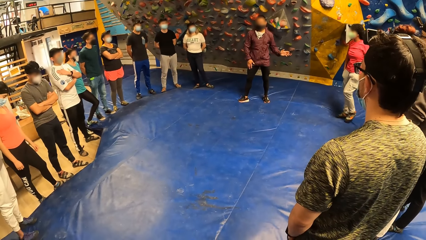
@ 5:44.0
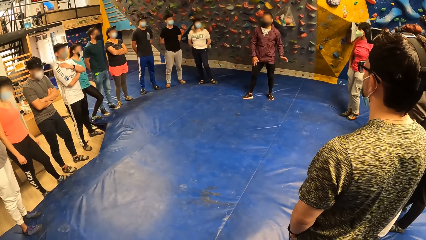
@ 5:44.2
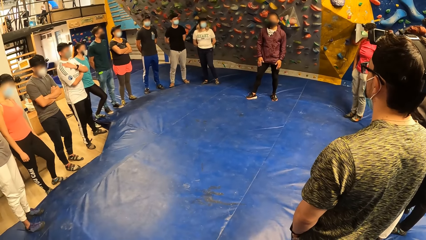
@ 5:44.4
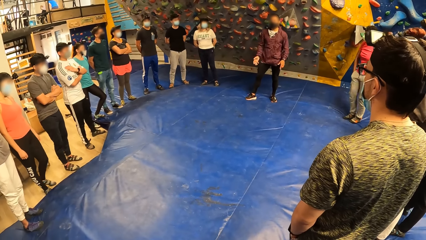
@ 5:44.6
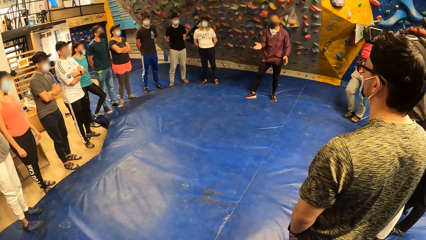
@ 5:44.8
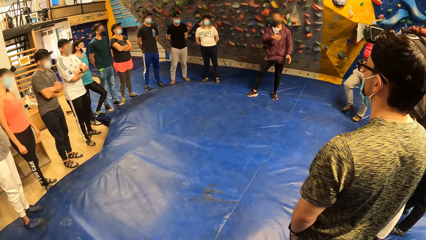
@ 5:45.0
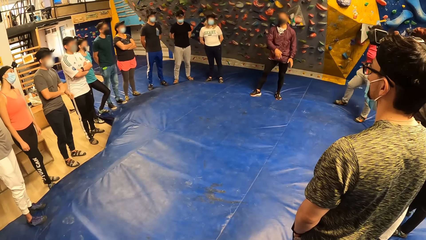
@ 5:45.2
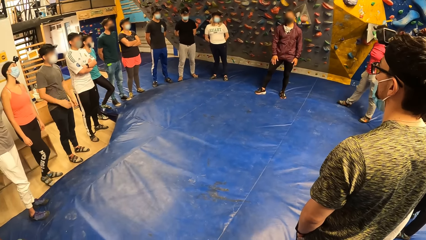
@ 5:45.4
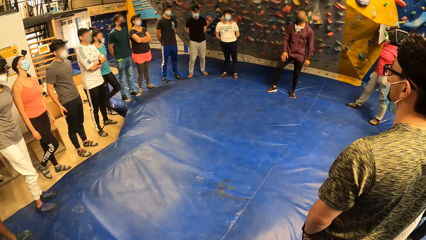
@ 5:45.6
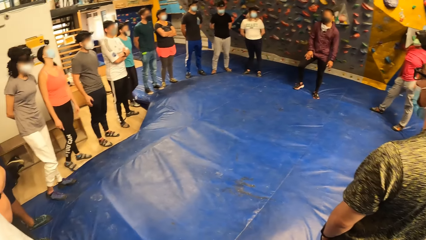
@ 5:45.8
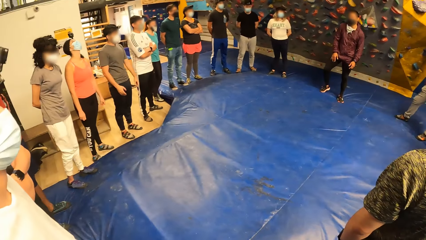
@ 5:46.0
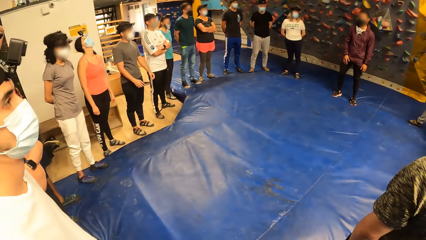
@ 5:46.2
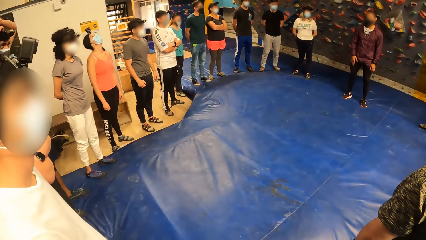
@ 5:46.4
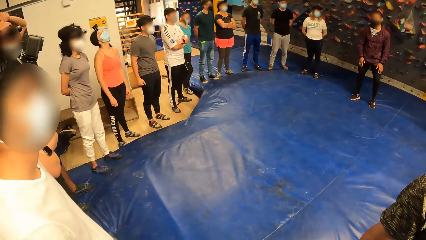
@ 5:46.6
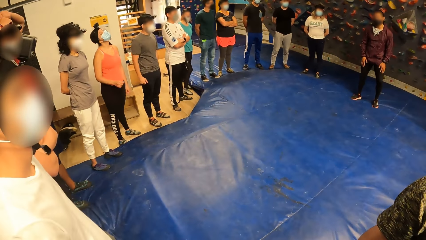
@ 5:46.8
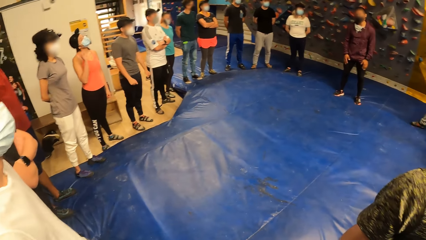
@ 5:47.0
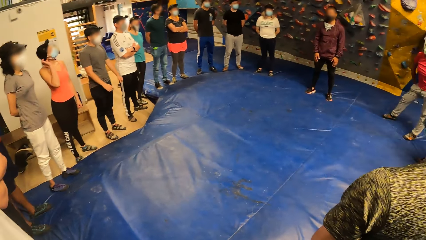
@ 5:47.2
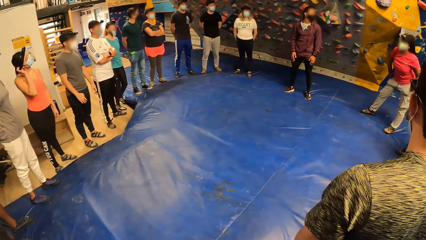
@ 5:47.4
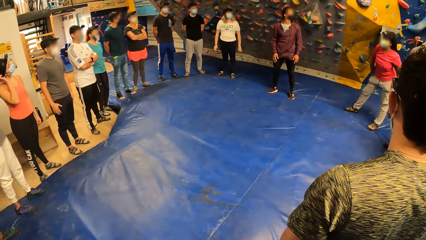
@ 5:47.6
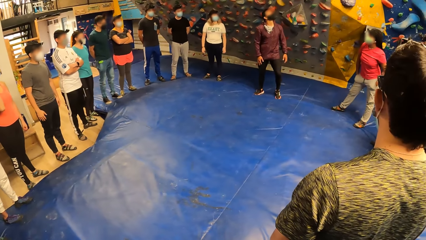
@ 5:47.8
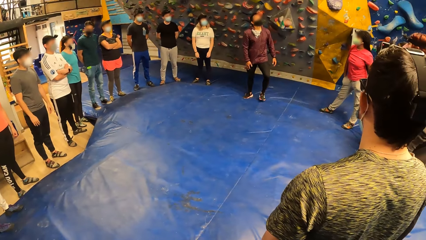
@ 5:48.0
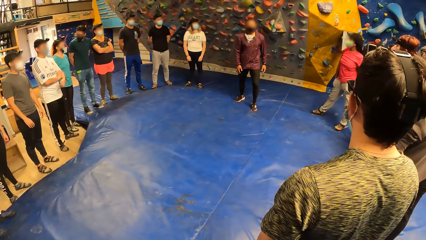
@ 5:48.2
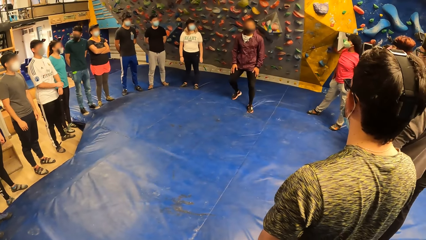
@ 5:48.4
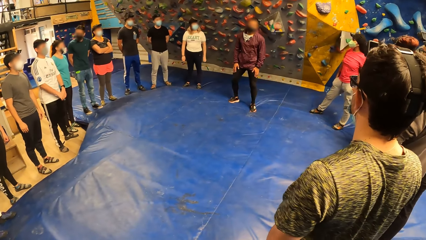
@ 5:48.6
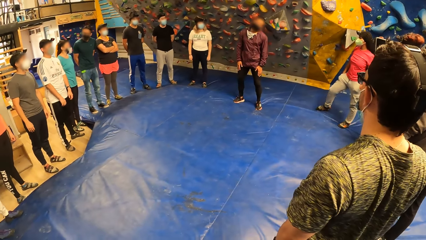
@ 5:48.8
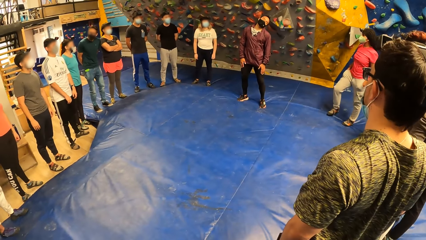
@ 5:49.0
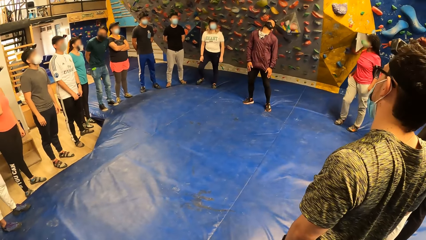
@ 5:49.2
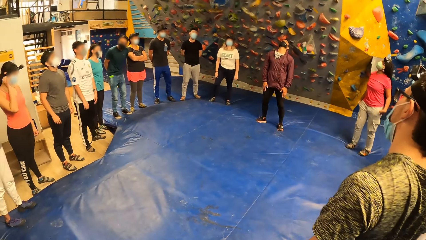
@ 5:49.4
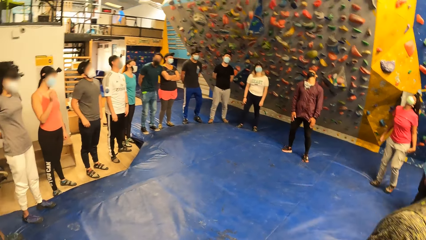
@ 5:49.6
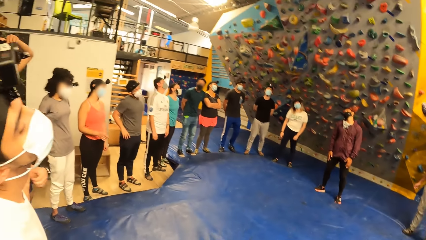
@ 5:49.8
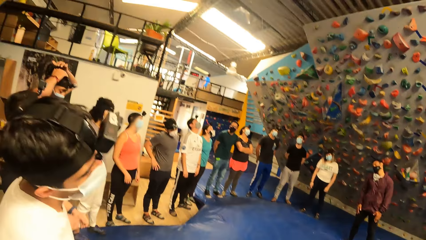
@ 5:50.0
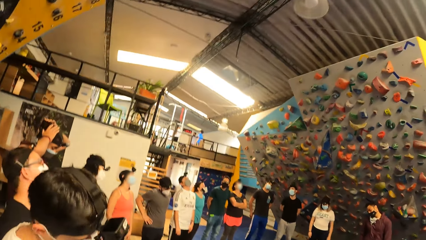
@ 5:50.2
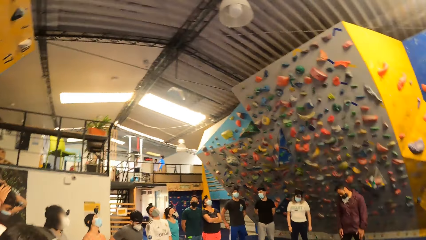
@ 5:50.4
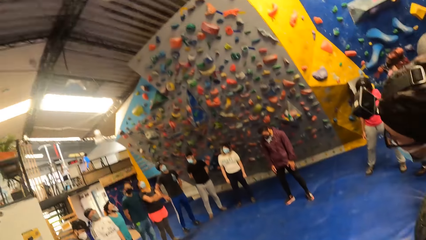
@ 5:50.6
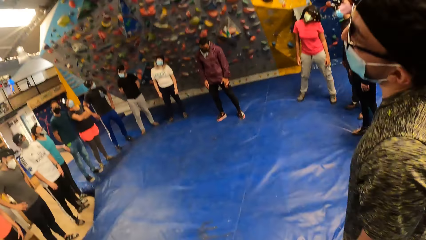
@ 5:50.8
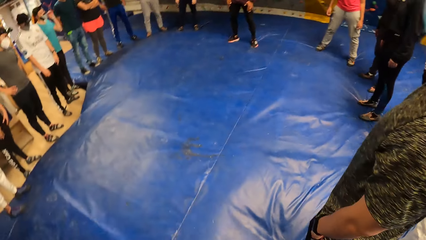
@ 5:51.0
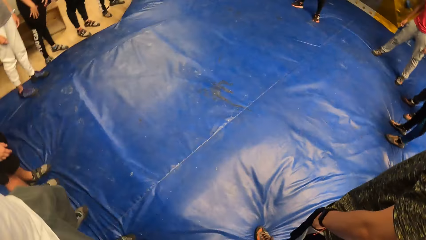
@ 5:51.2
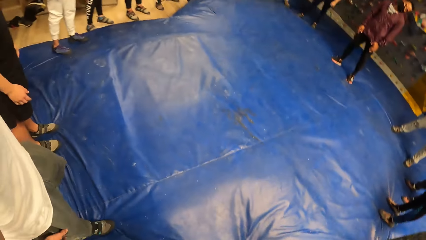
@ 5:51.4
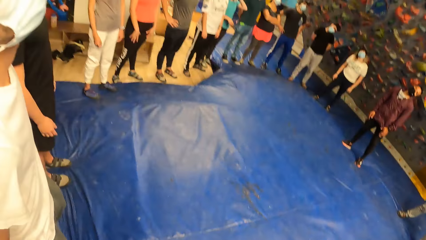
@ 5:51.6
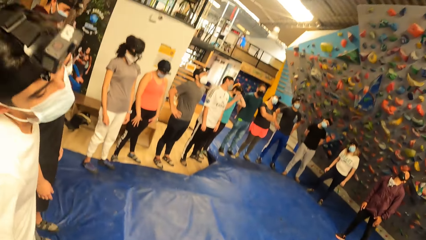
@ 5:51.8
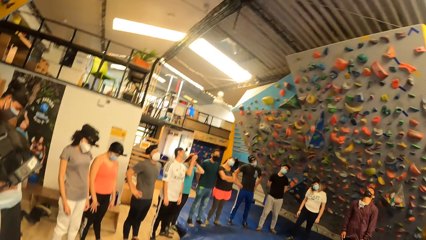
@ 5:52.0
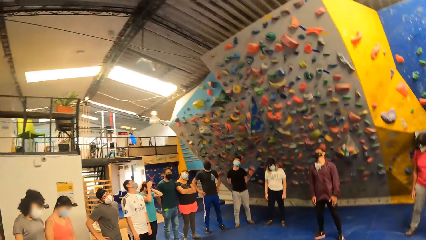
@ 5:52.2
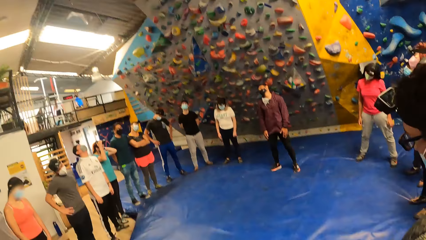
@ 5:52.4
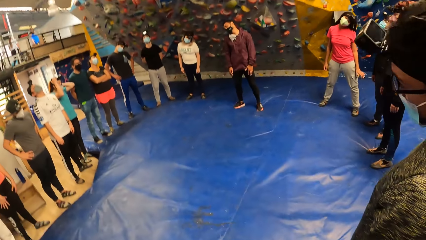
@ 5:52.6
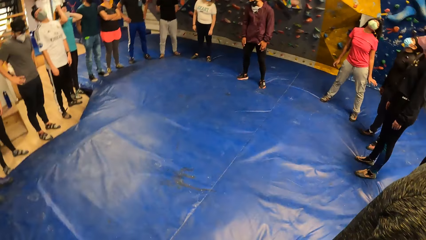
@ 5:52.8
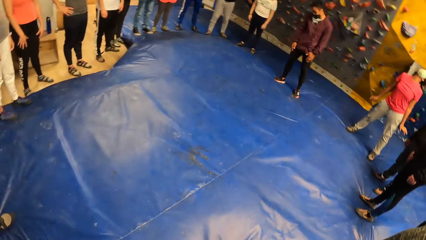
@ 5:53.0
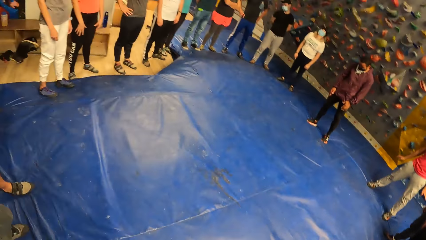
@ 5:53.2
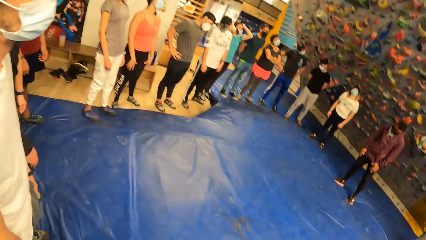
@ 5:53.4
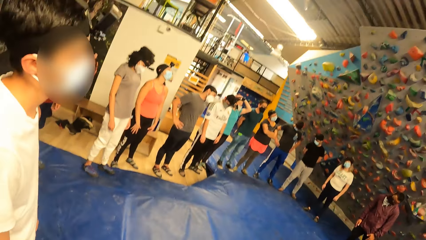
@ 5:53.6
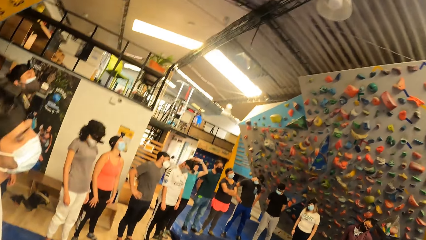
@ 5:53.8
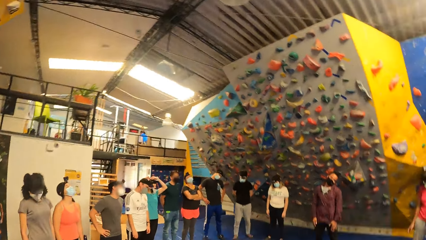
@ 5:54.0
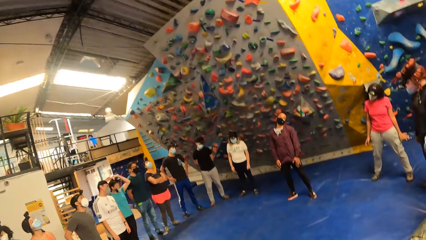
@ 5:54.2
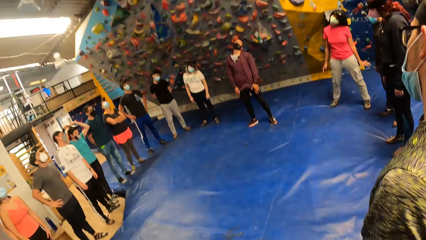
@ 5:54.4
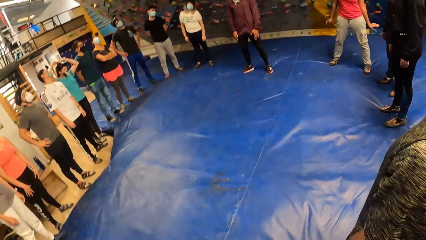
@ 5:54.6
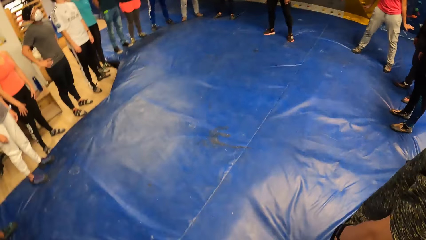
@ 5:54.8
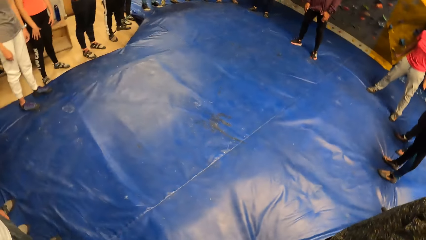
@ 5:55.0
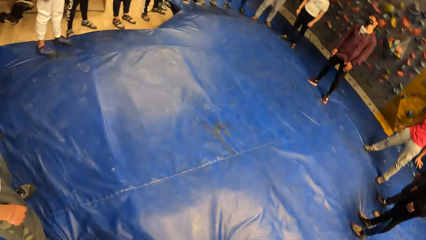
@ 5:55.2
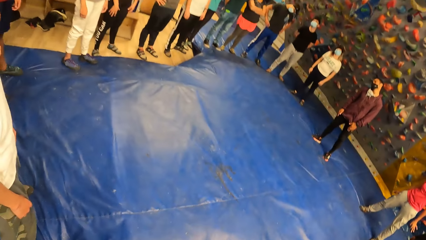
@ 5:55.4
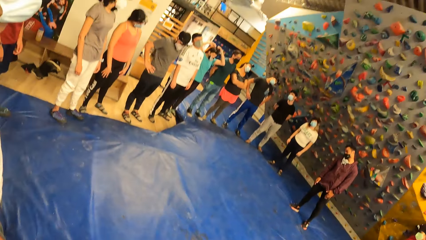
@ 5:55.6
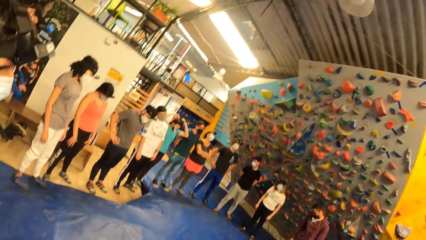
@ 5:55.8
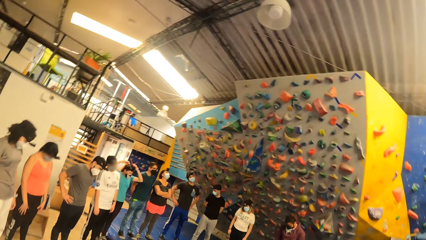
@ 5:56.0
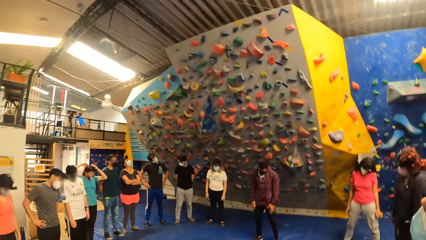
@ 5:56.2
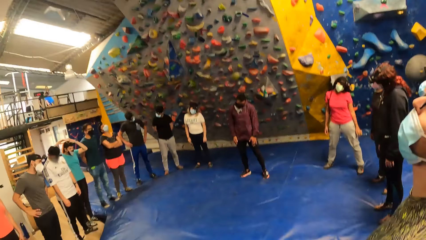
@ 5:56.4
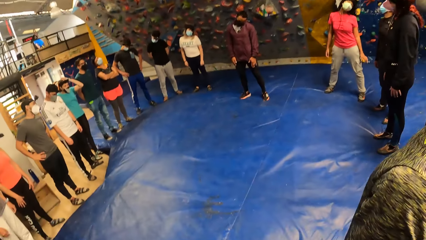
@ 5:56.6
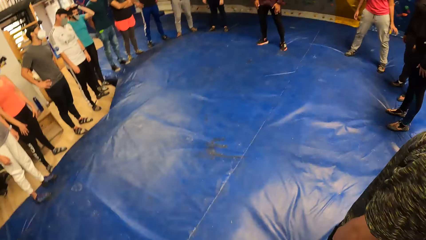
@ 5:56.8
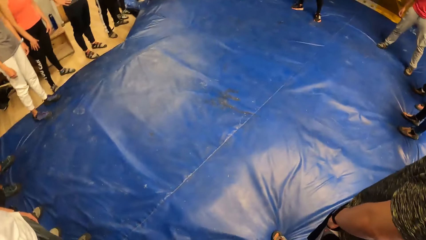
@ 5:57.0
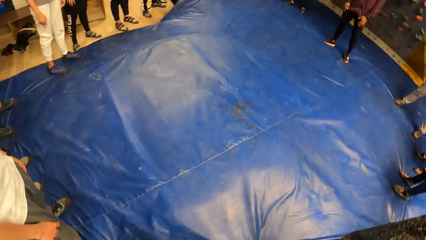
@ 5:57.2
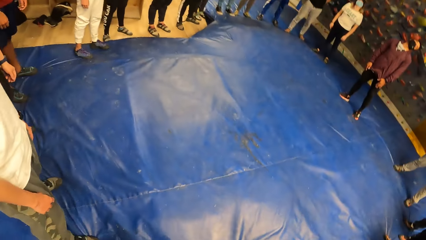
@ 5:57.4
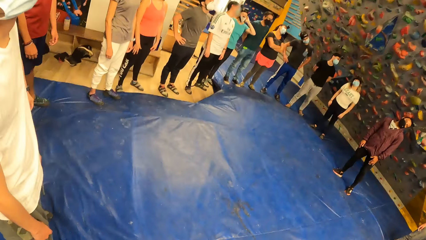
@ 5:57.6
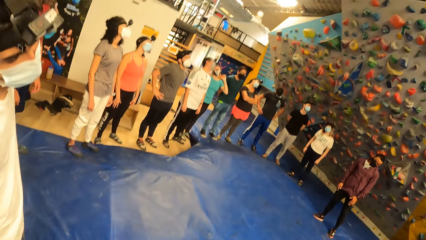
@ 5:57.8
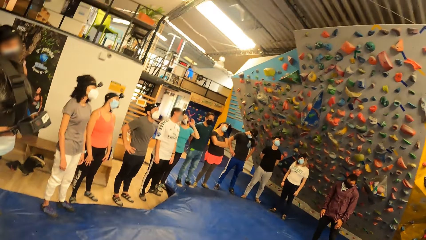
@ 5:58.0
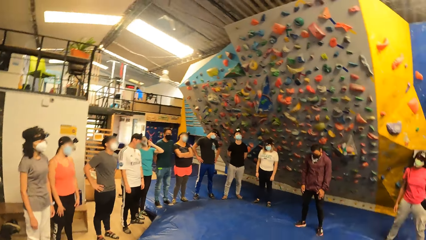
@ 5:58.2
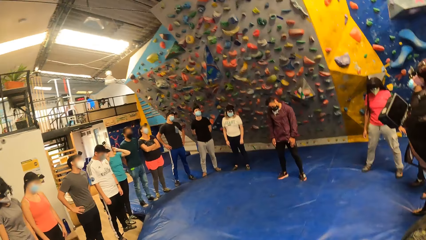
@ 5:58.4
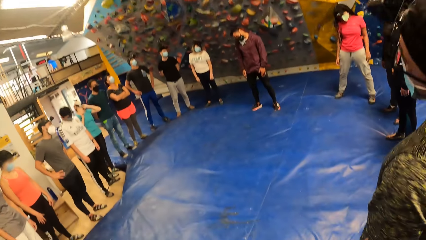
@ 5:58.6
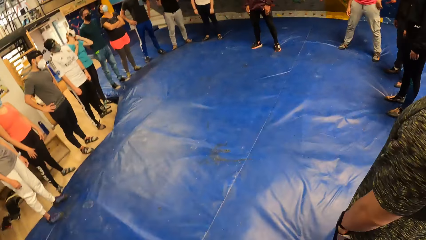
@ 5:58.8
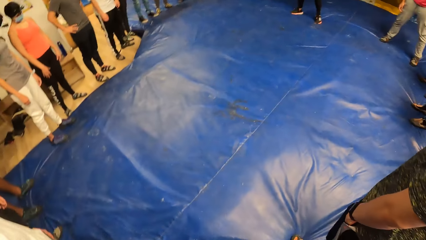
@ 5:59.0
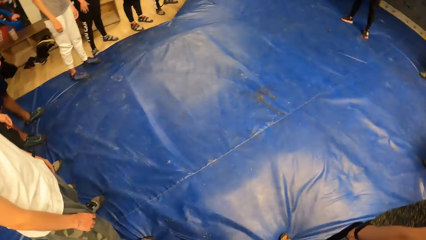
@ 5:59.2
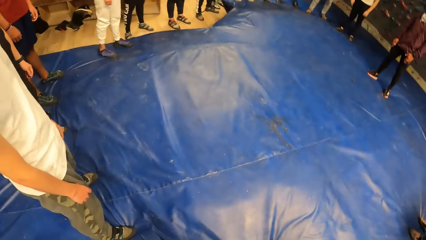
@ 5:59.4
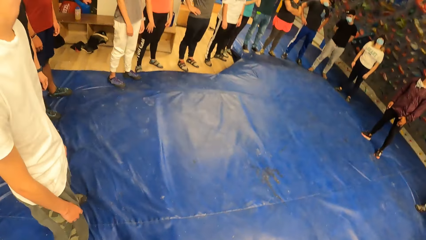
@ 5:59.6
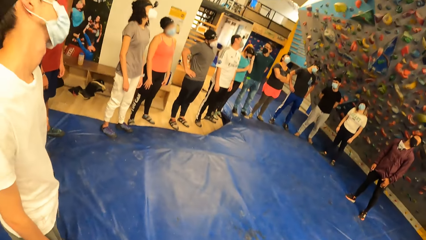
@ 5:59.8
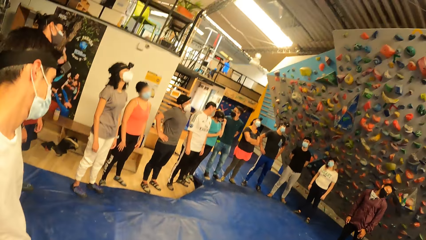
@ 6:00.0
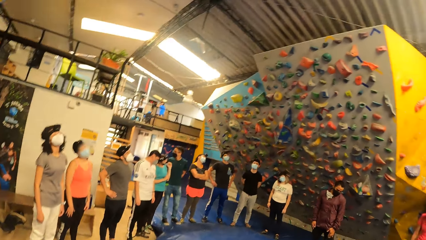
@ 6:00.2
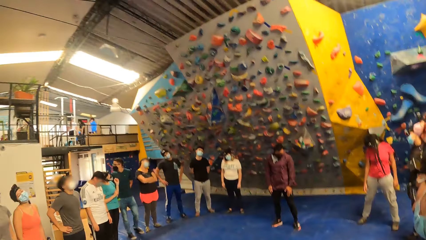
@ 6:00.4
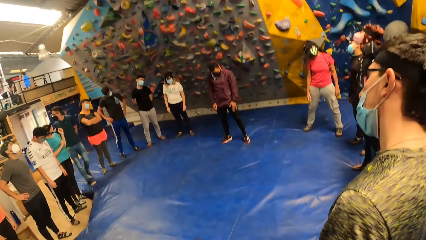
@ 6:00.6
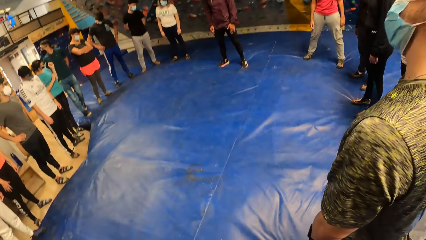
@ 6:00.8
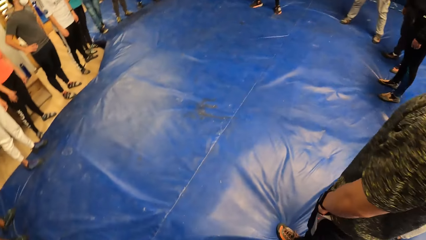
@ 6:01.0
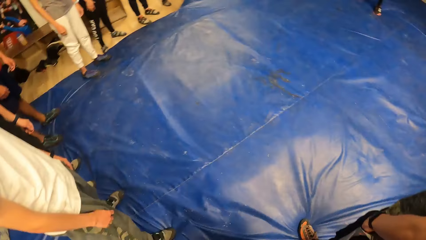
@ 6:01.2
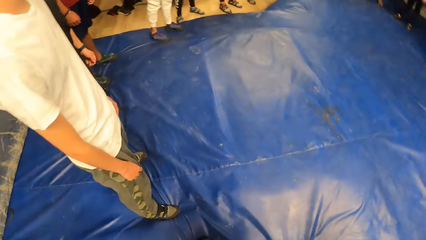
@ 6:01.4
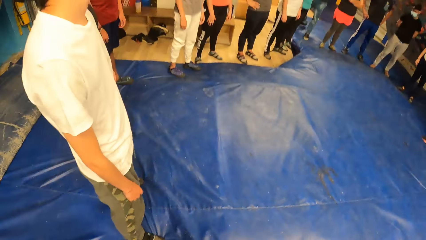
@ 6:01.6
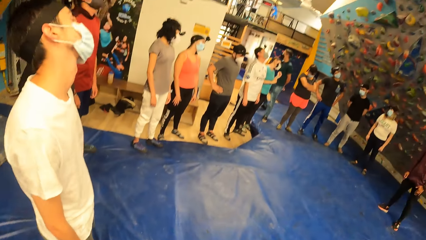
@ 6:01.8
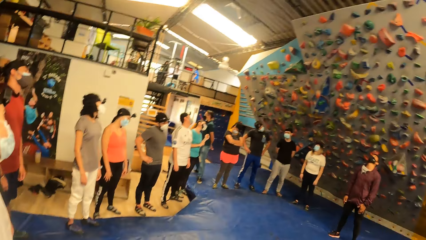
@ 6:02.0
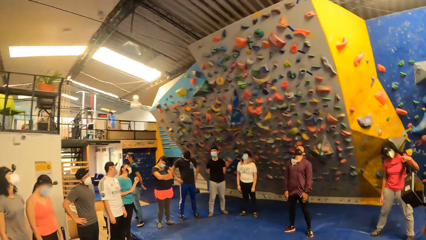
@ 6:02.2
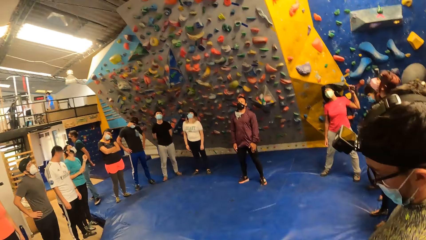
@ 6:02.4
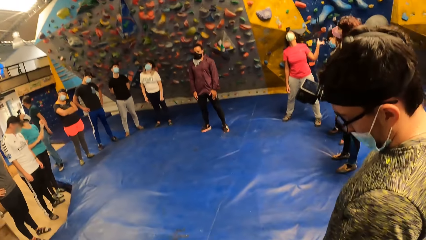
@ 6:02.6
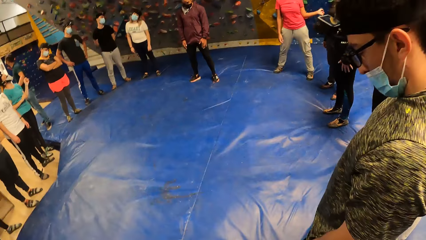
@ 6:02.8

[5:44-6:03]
The camera wearer turns his head round with the group of people. A man stretches his neck. Another man stretches his neck. A third man stretches his neck.
